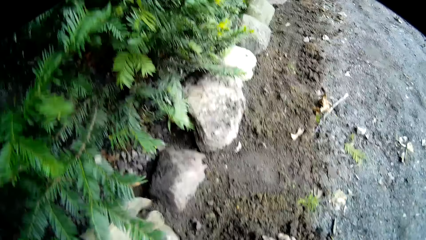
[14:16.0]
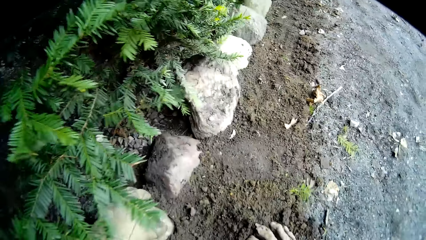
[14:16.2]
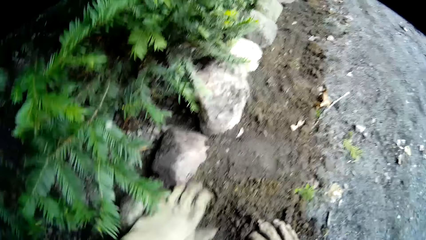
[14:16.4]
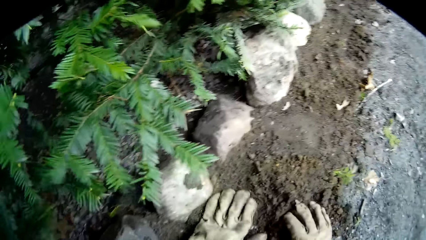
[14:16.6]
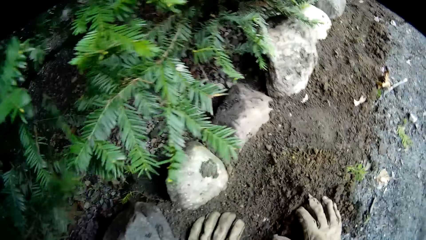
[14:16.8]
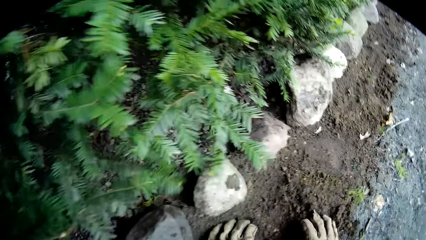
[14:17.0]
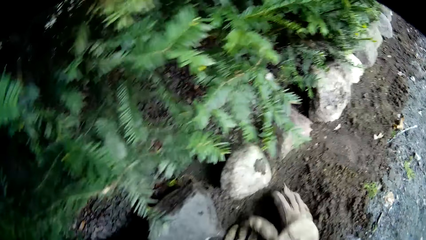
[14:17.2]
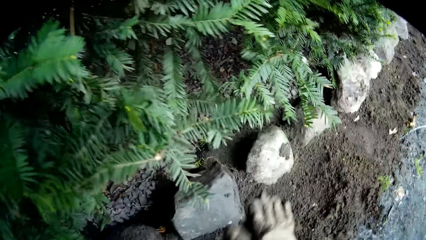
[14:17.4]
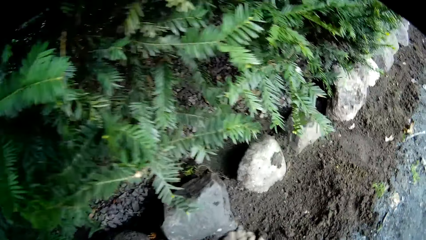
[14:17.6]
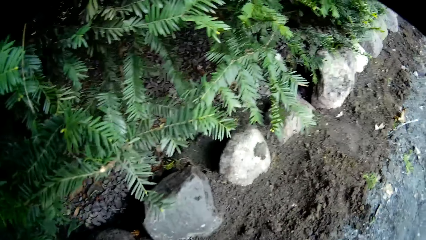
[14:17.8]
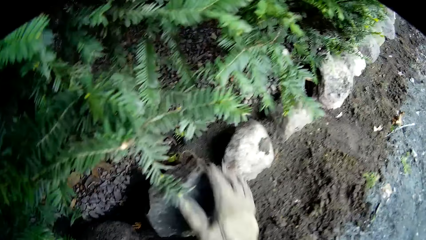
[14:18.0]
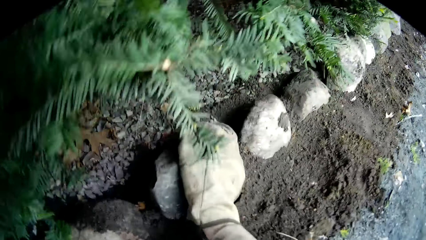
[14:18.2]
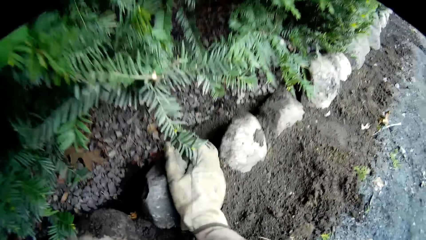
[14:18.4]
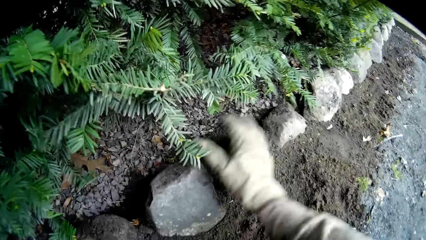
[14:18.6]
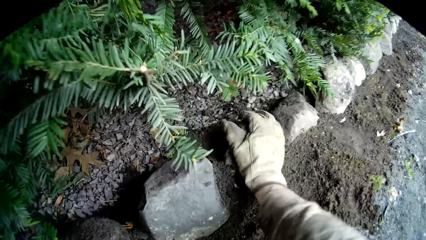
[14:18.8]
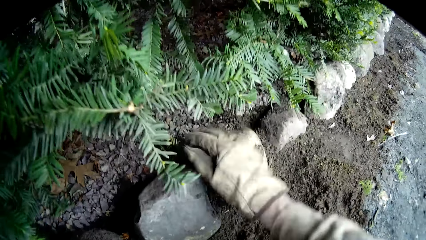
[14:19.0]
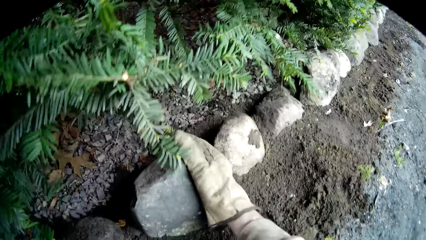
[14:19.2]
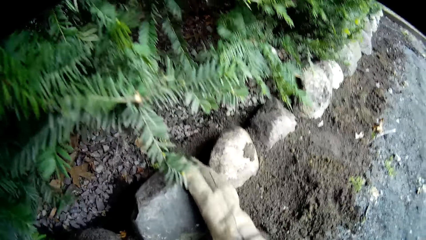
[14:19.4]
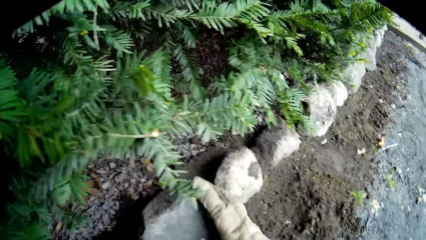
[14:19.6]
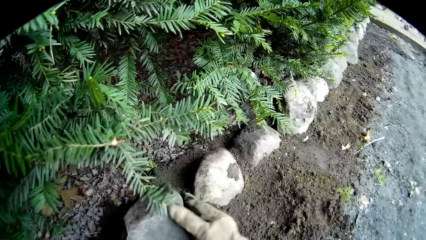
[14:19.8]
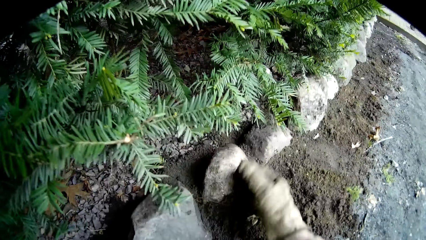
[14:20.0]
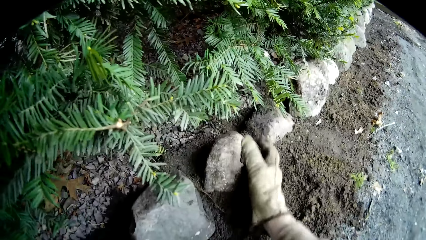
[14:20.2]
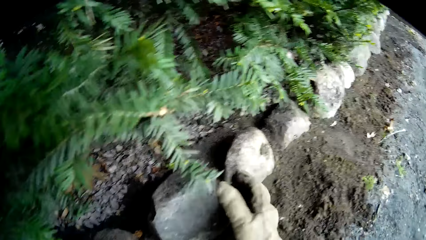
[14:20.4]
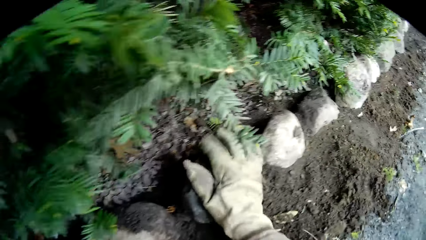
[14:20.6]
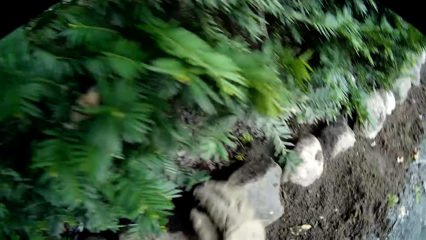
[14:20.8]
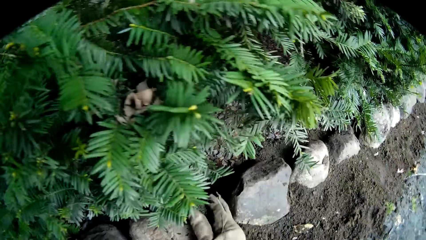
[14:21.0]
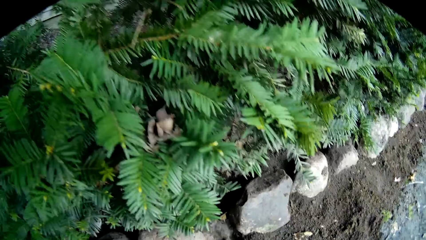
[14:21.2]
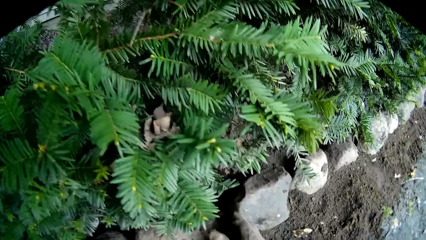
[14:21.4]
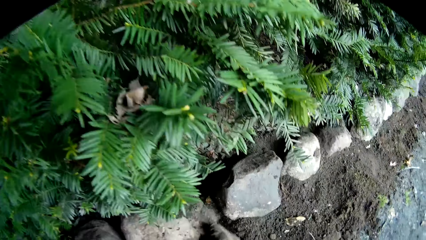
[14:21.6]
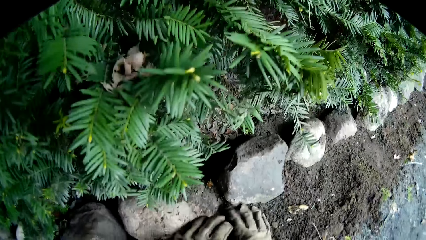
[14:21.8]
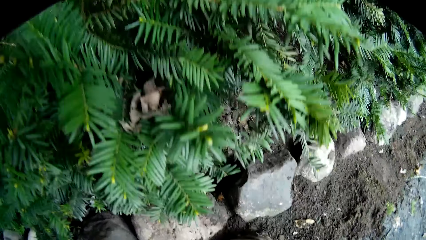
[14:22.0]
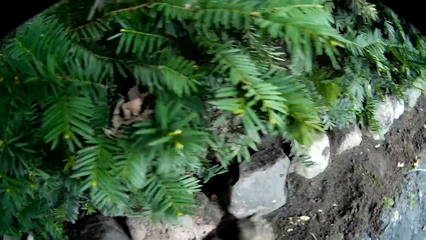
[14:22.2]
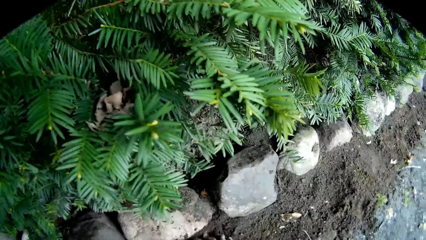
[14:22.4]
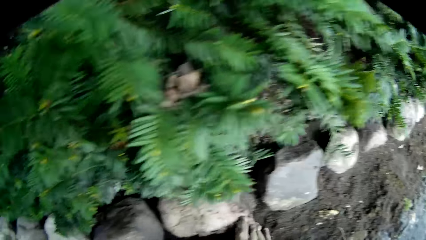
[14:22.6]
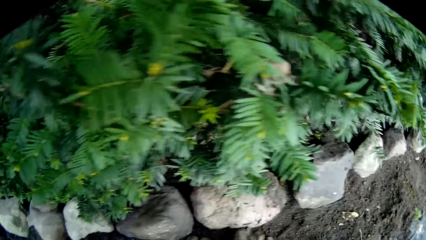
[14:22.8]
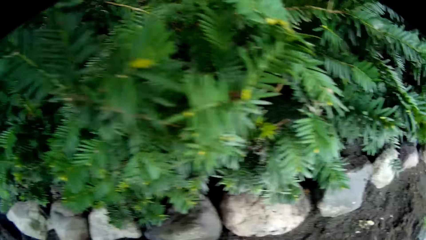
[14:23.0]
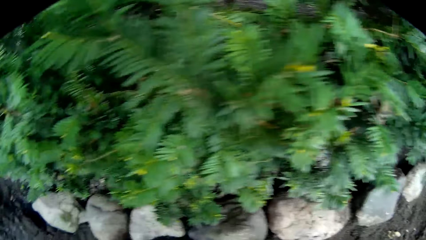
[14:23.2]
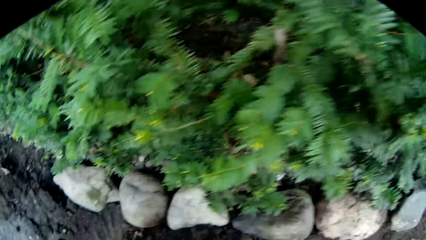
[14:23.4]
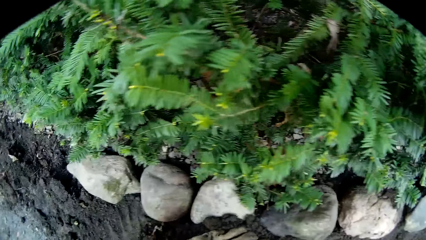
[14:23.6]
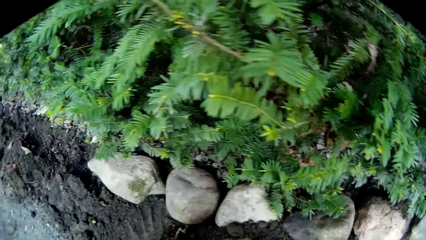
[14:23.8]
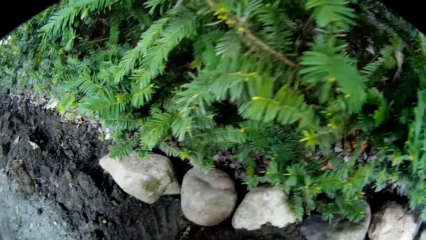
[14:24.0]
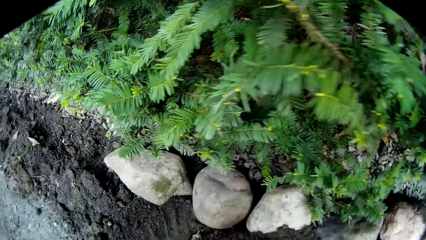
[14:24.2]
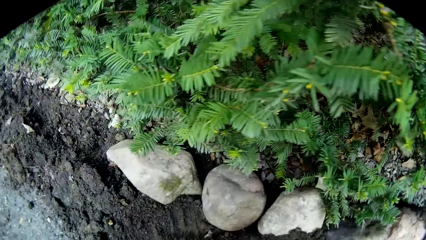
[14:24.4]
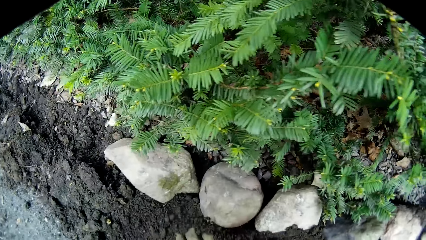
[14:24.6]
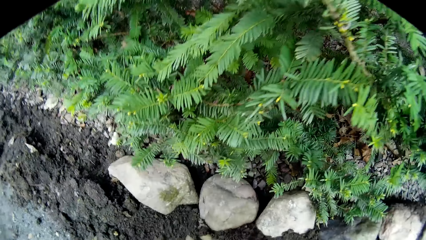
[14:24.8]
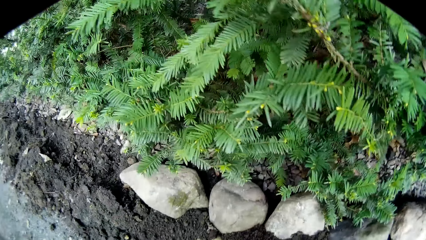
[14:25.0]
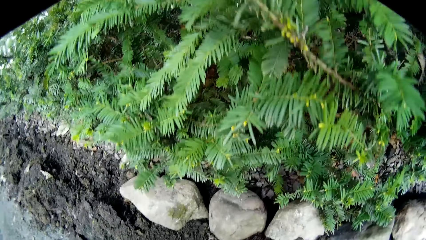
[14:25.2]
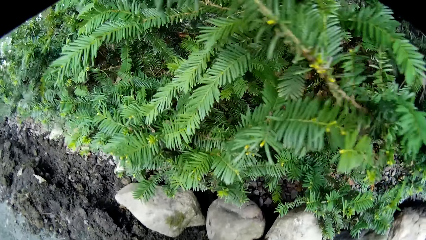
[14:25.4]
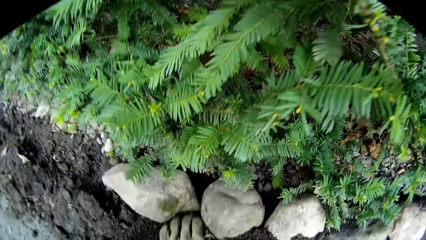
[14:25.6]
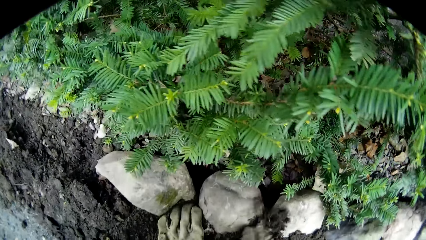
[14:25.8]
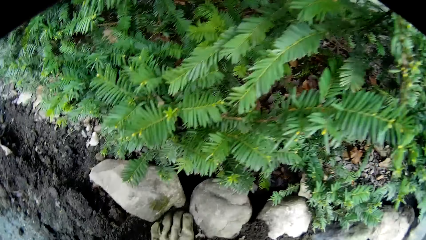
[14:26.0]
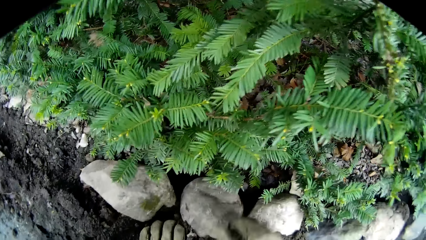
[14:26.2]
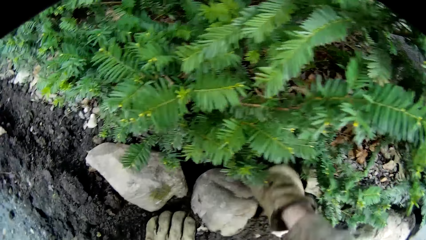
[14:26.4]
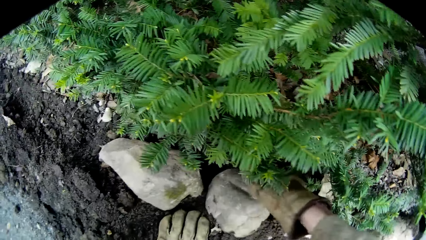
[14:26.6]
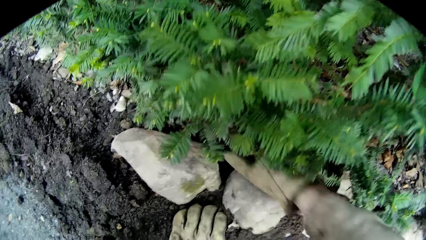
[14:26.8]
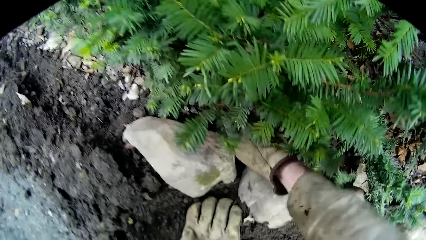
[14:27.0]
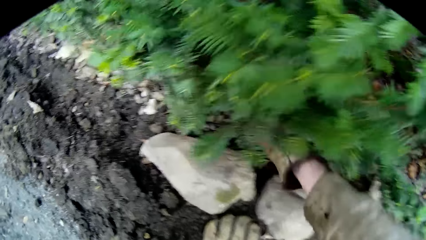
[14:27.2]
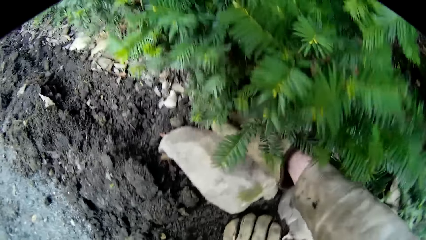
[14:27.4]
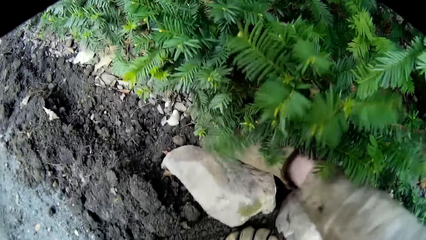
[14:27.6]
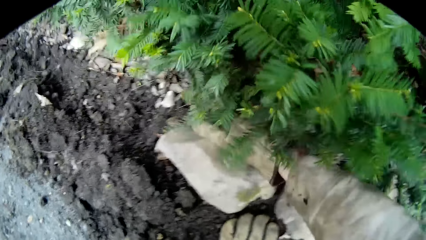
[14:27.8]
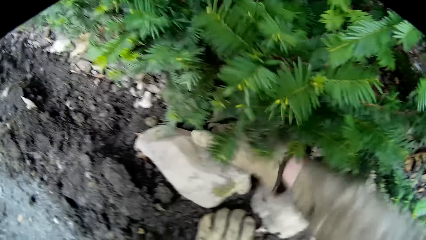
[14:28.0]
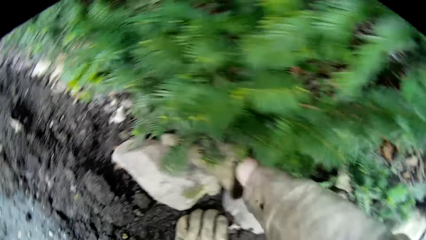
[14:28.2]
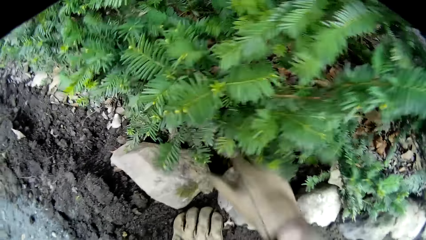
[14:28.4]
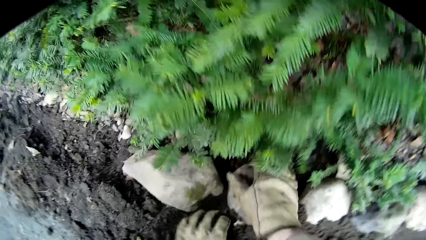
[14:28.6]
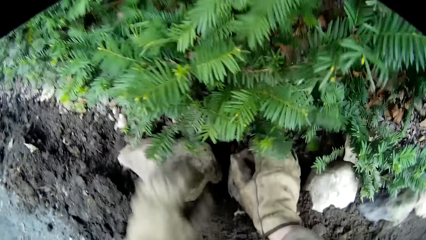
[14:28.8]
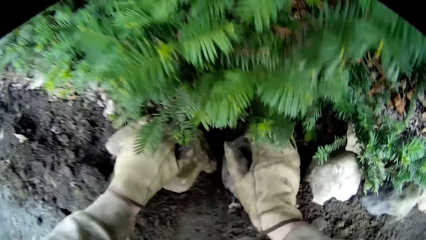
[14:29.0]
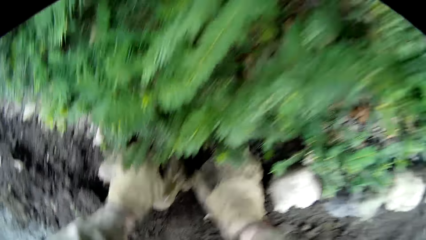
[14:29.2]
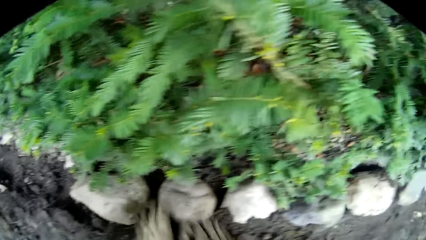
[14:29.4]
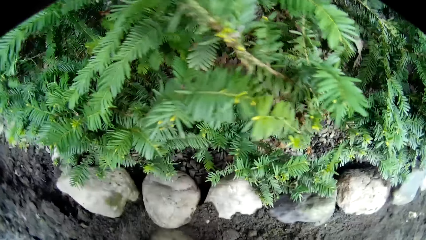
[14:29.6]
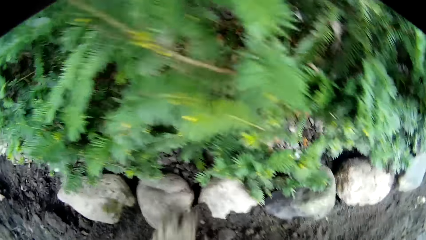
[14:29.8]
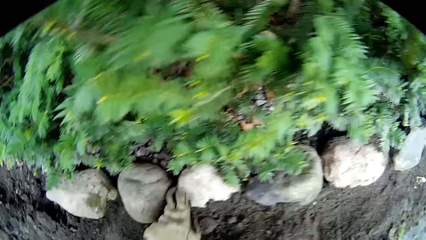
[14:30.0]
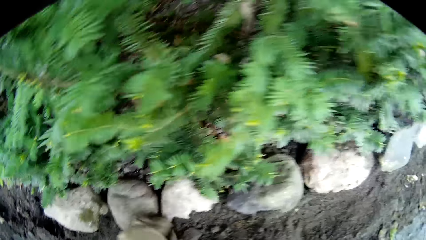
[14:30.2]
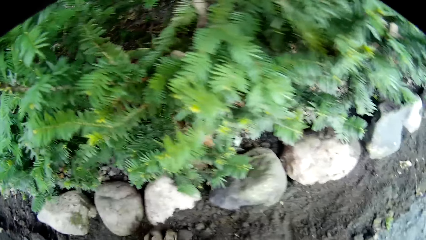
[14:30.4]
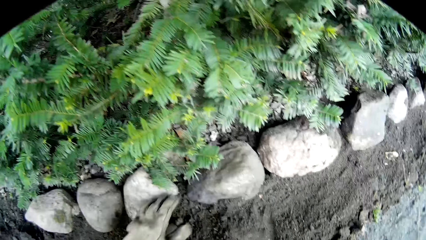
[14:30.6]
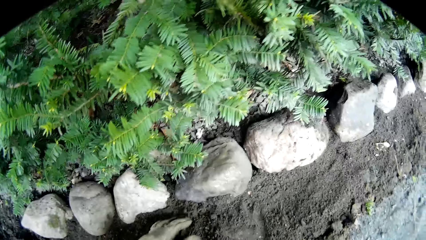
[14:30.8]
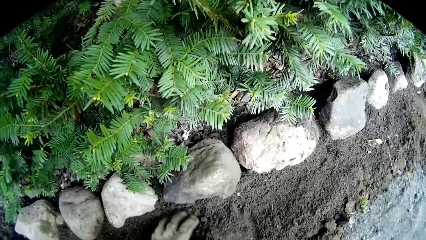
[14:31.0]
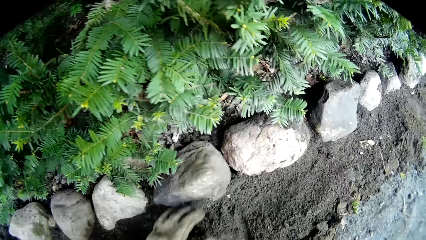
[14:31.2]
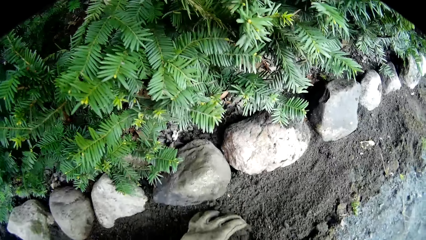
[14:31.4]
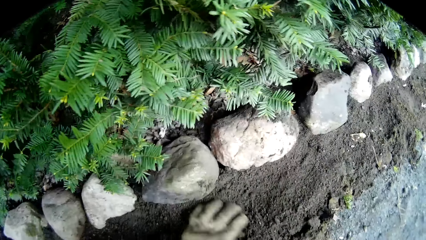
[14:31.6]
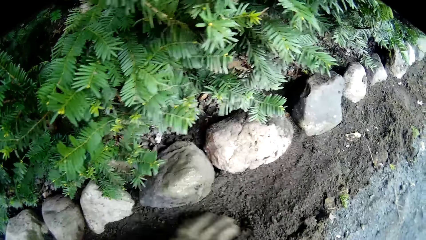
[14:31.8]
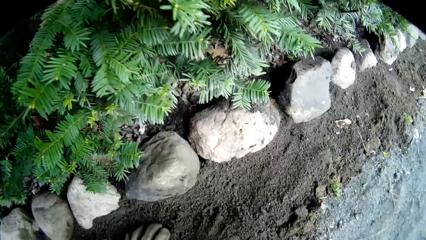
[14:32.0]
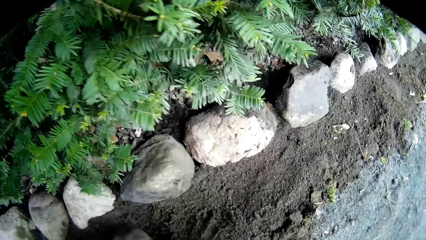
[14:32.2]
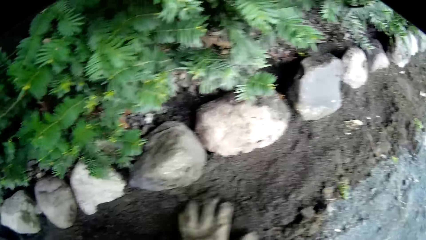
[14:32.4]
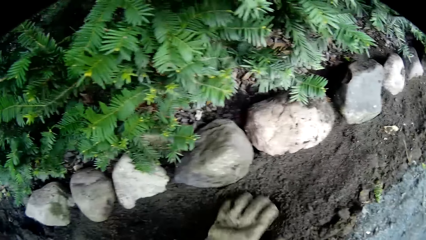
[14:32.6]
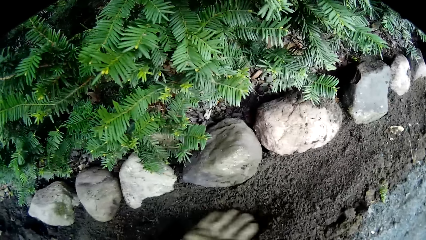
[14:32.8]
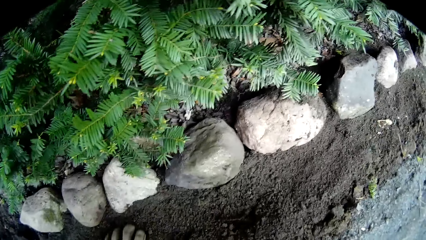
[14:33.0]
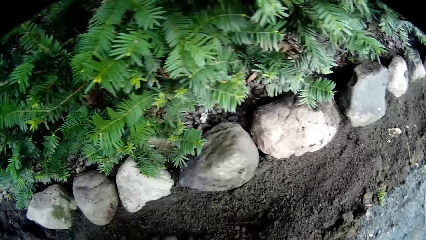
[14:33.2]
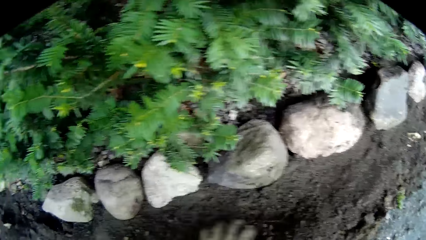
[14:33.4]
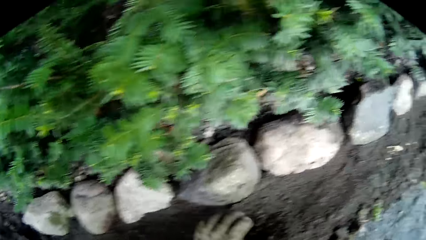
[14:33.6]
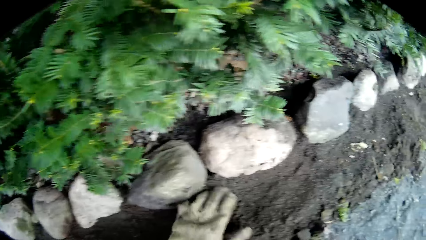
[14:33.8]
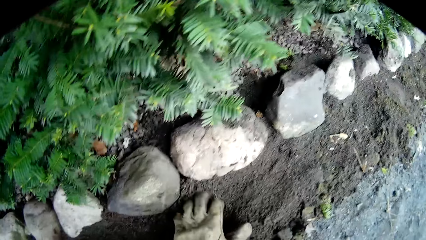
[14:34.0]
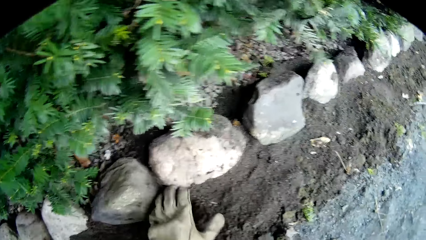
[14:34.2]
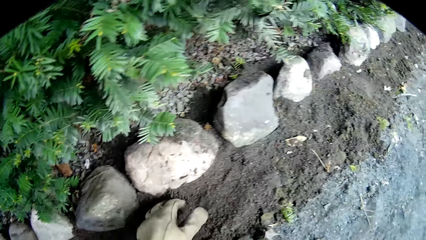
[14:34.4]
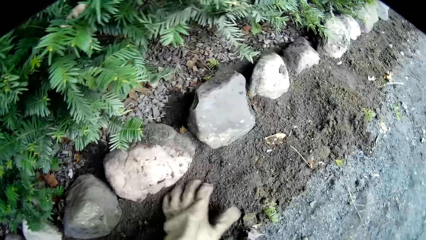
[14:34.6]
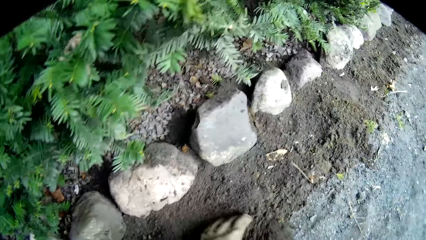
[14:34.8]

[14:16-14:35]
The camera wearer places his right hand on the floor. He places his left hand on the floor. He touches a rock on the floor with his right hand. He touches it again. He touches the rock on the floor with his right hand repeatedly. He touches a rock on the floor with his right hand. He adjusts a portion of soil on the floor with both hands. He touches the rock on the floor with his right hand. He touches the rock on the floor with his left hand. He places both hands on the floor. He adjusts a portion of soil with his left hand.
